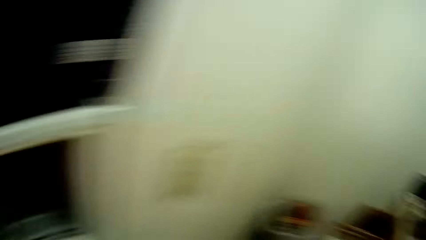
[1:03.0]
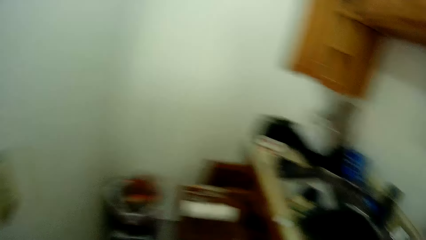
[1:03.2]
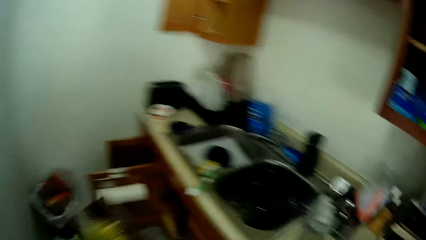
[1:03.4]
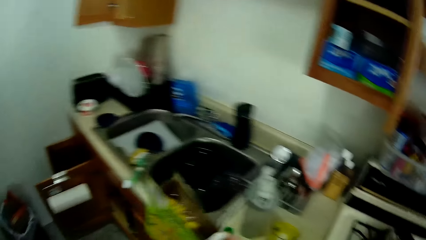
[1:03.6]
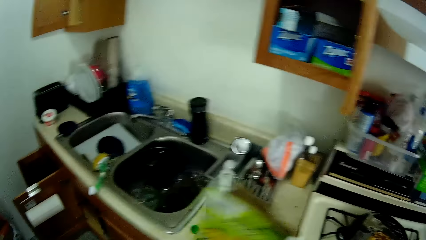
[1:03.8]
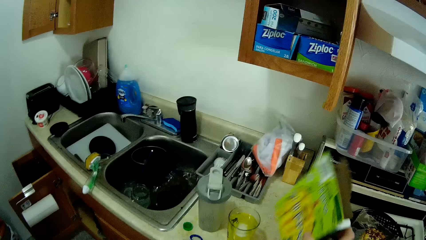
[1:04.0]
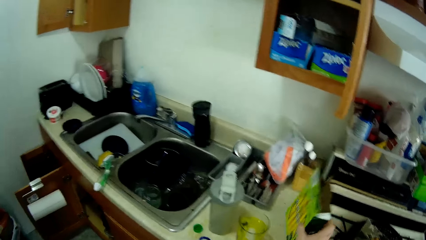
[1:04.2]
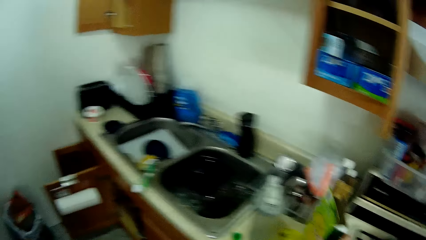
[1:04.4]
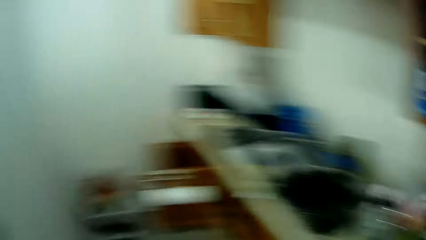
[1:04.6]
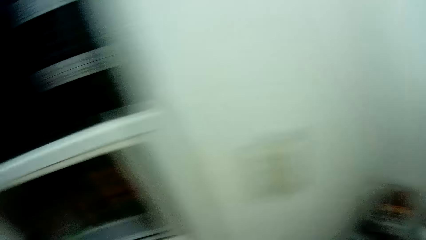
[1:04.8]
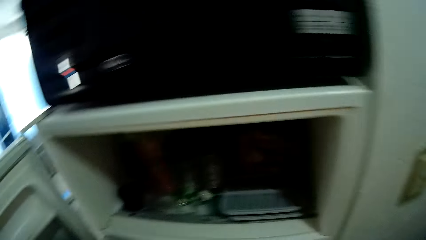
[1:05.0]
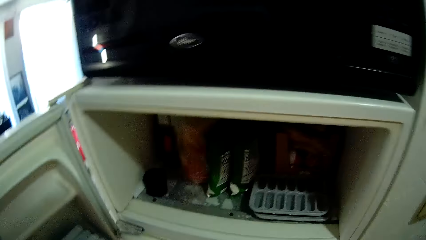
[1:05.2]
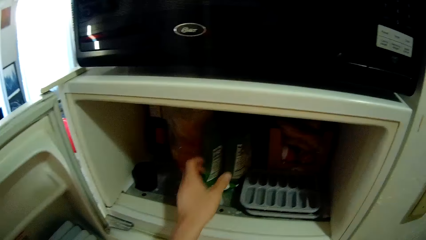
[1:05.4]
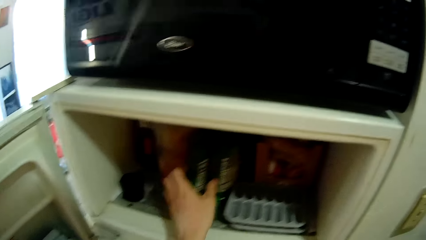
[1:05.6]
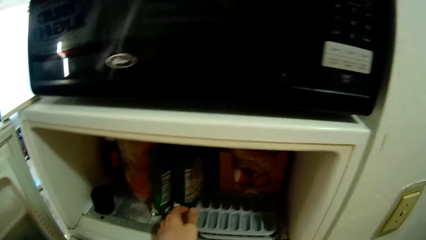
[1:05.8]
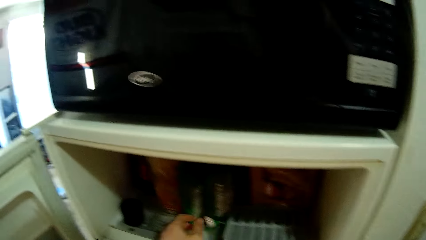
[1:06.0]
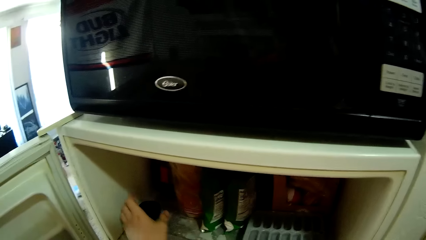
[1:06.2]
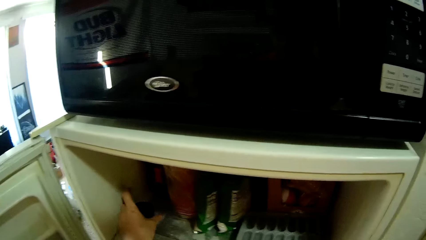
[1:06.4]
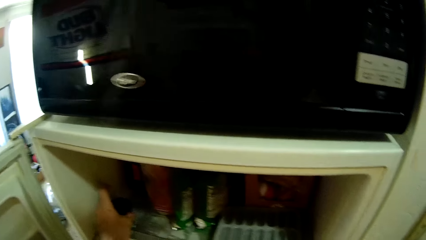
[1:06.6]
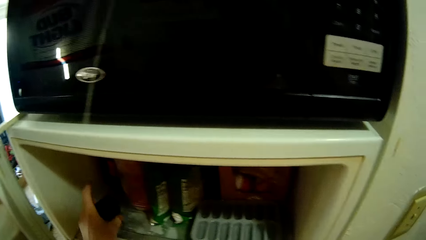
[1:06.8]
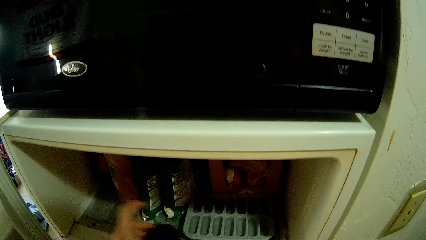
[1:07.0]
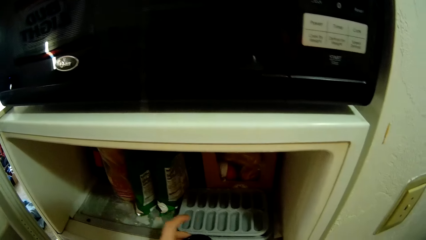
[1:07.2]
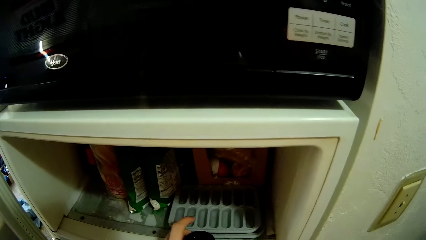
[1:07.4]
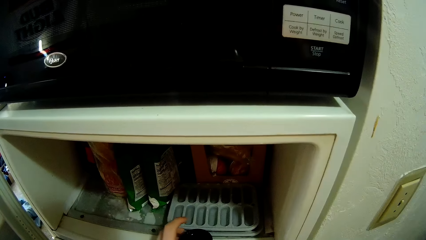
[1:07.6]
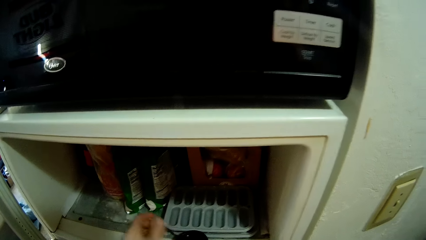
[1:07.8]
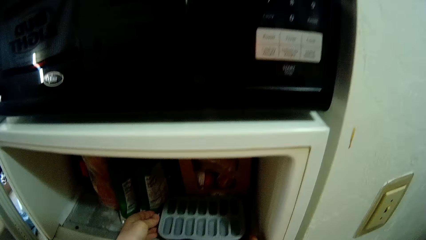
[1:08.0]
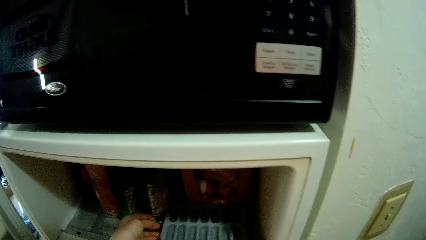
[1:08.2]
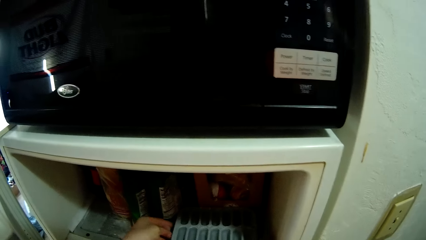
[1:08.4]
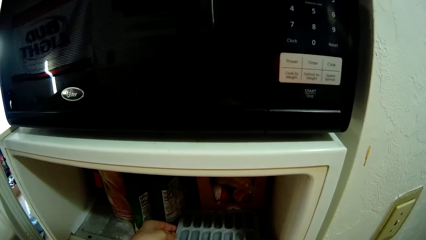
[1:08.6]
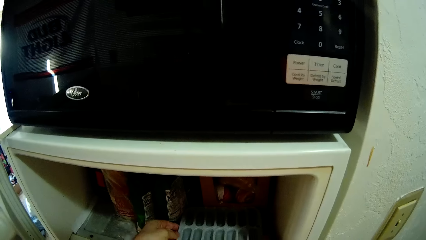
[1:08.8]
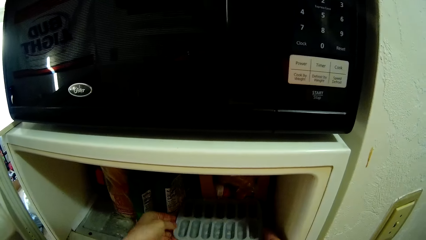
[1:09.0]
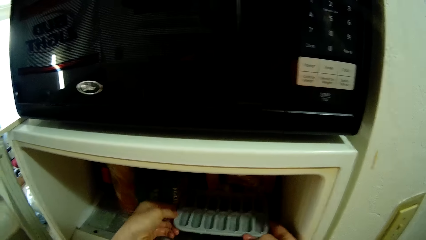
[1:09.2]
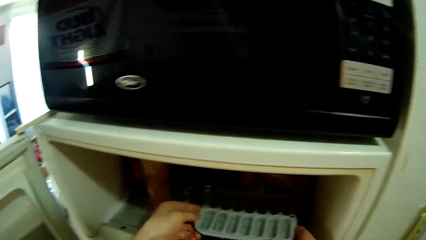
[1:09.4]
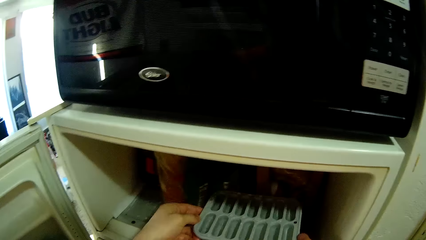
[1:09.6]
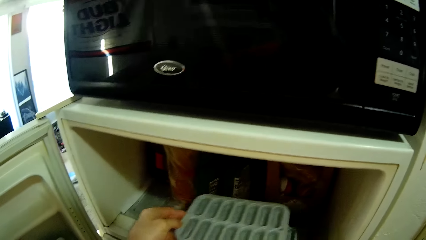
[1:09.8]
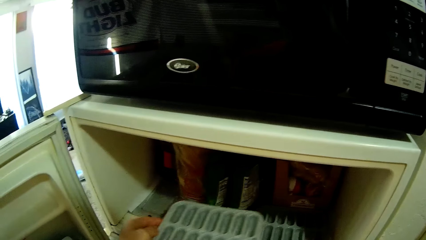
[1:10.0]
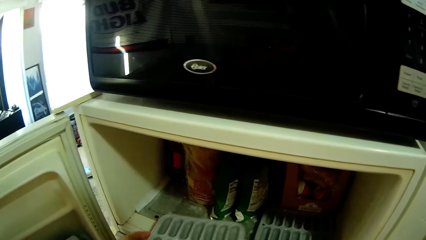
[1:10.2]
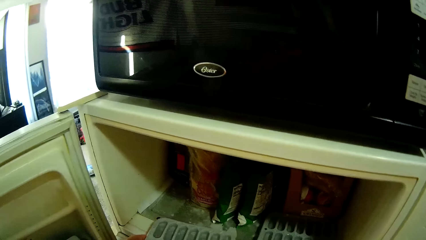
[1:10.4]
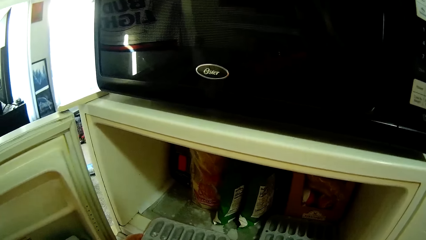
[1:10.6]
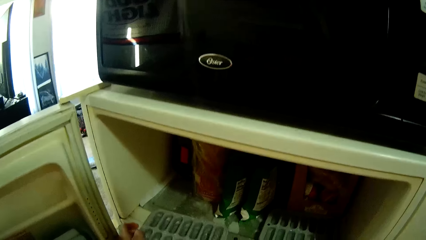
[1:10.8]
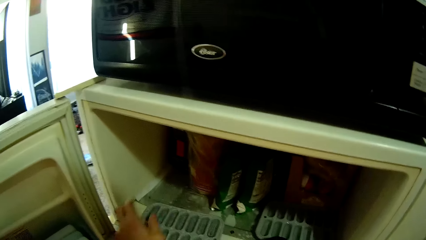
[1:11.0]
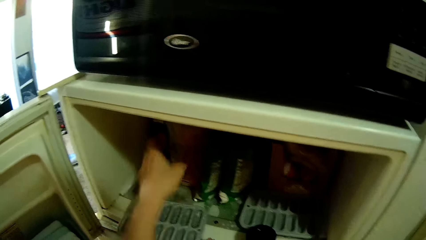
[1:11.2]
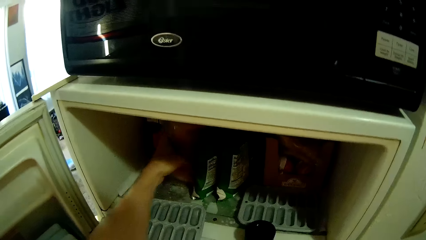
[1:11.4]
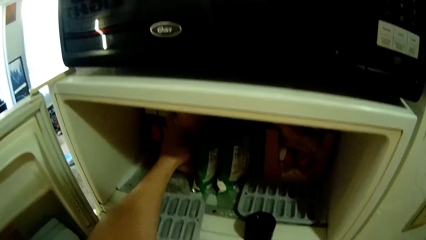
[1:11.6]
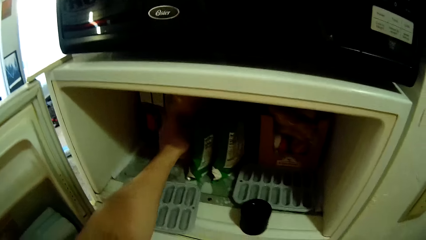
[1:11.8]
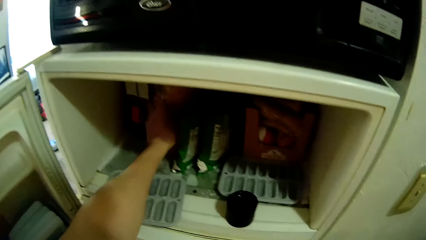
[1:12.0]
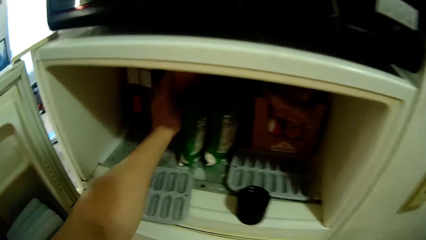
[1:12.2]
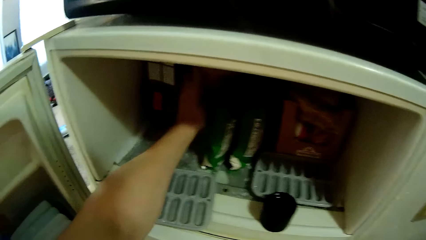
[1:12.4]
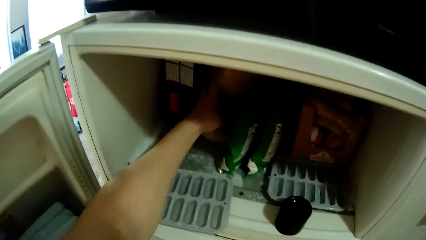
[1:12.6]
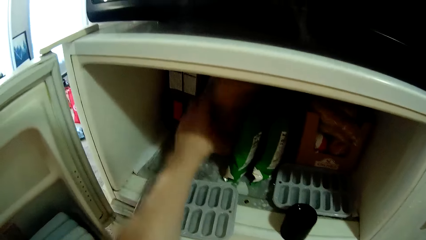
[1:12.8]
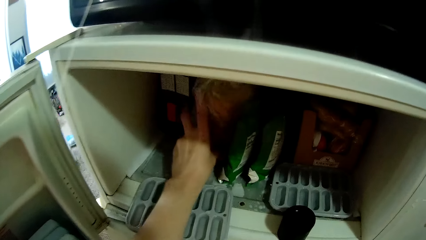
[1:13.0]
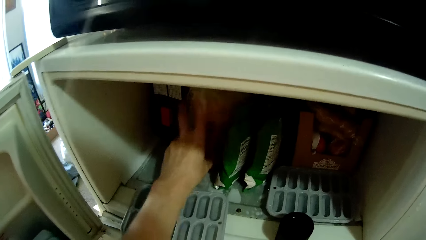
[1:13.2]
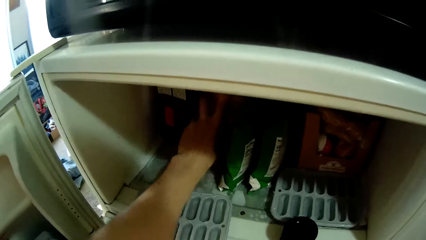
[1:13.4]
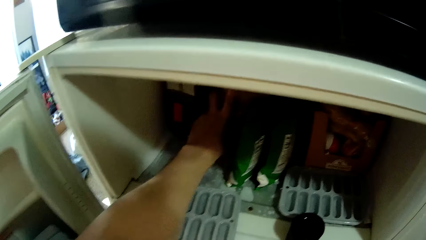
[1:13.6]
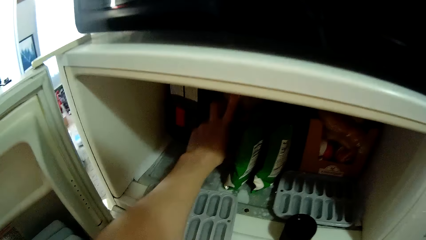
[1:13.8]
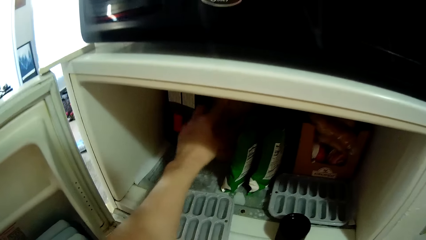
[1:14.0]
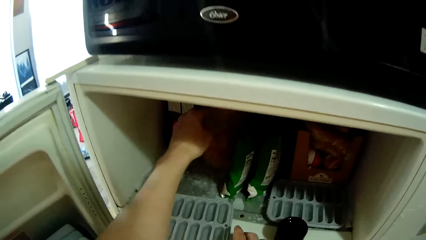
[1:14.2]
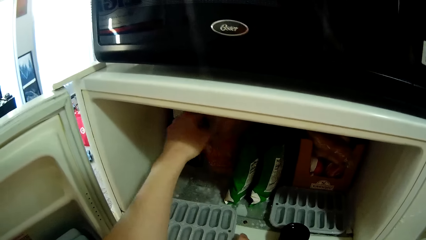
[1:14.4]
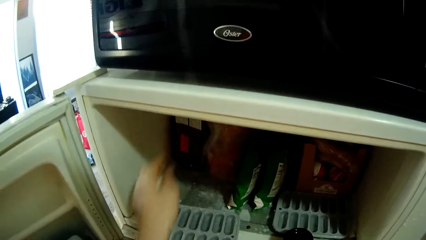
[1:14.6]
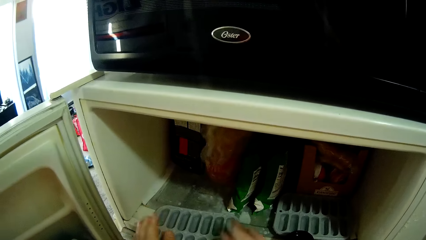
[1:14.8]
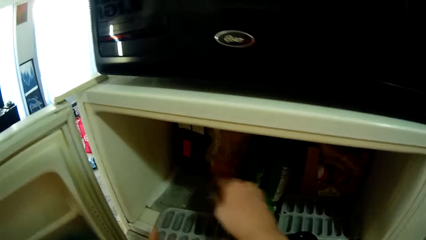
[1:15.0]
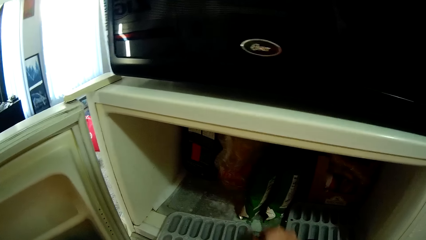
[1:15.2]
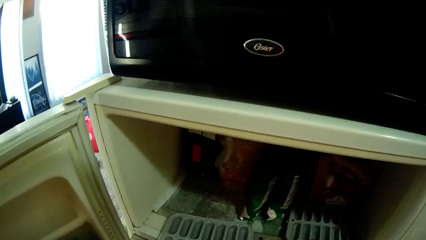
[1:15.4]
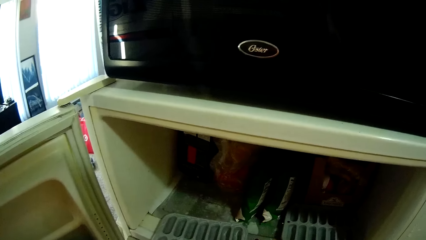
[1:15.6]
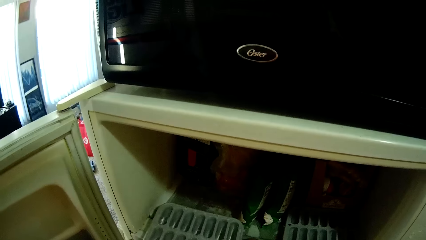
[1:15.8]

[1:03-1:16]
The camera wearer drops the carton on the kitchen slab with her right hand. She adjusts the container in the fridge with her left hand. She picks up a cup. She puts the cup on the right hand. She picks up the ice tray. She moves the ice tray in the fridge with both hands. She puts the ice tray on the other side. She adjusts a bread in the fridge with her left hand. She moves the snacks to create space. She moves the ice tray in the fridge with both hands.

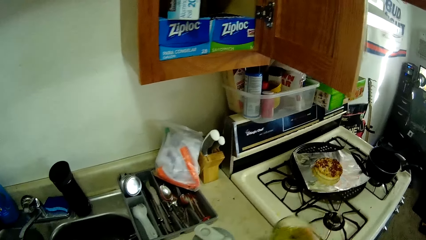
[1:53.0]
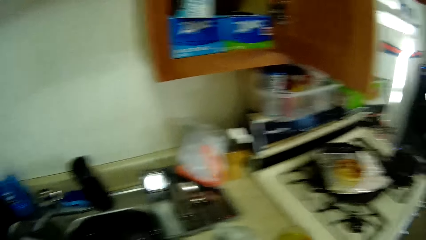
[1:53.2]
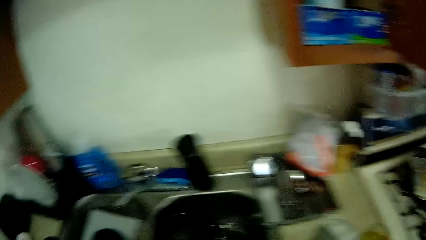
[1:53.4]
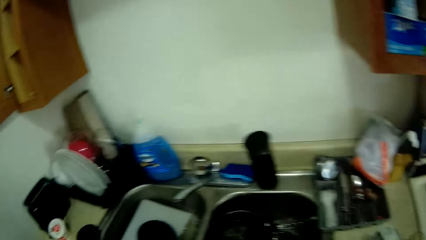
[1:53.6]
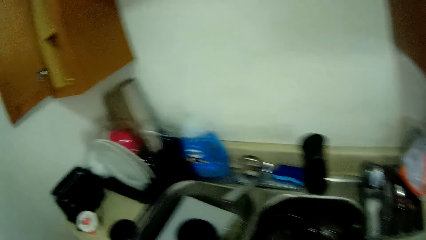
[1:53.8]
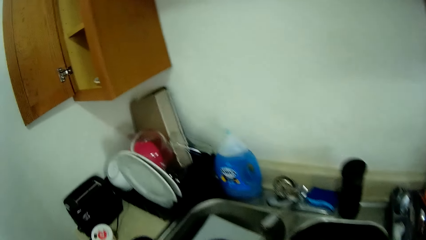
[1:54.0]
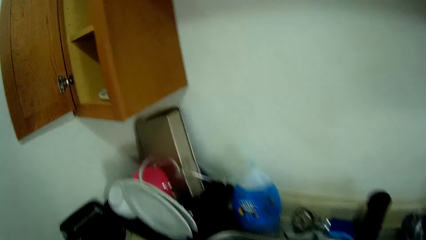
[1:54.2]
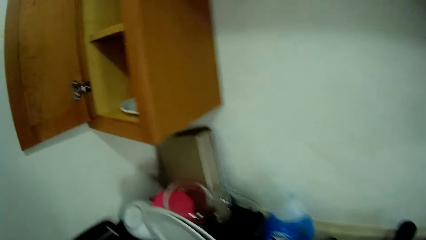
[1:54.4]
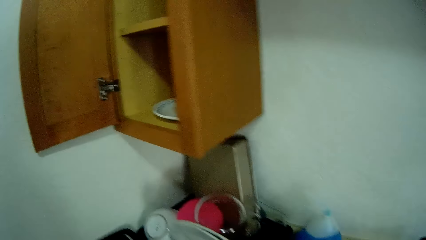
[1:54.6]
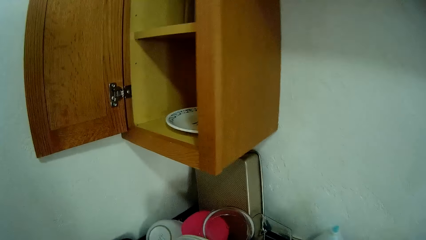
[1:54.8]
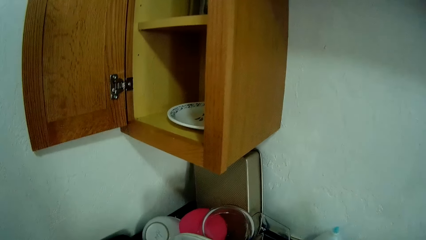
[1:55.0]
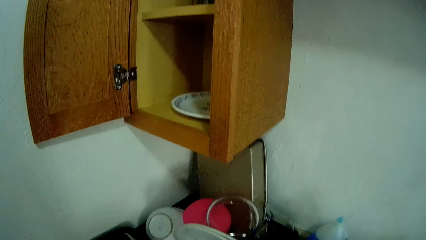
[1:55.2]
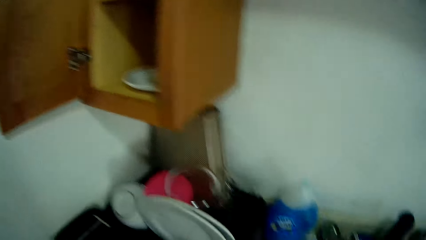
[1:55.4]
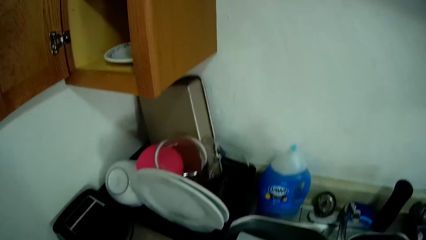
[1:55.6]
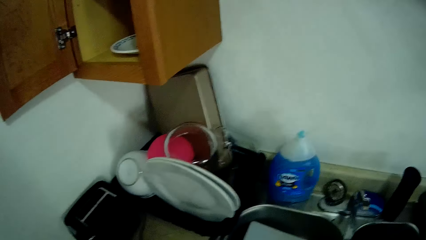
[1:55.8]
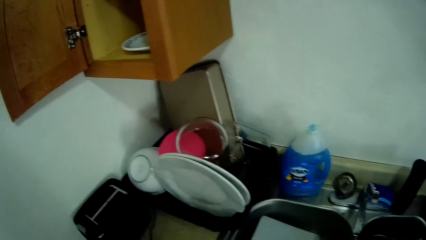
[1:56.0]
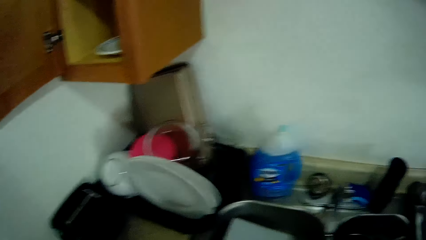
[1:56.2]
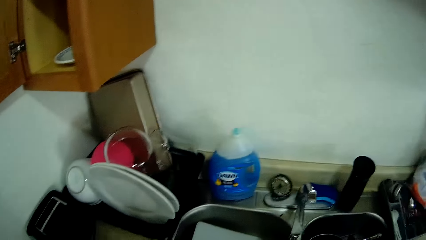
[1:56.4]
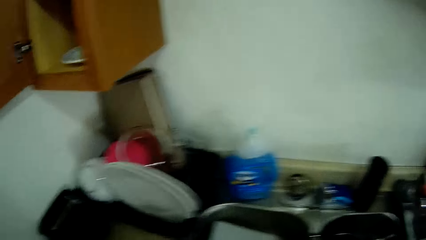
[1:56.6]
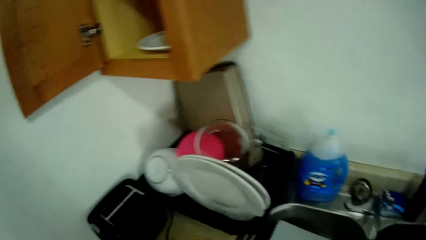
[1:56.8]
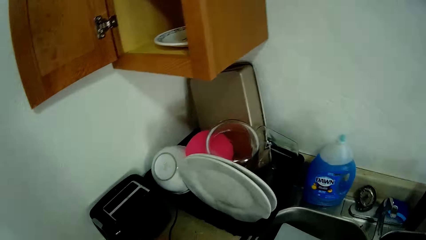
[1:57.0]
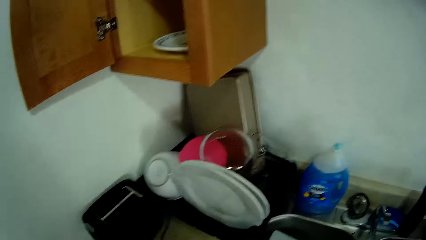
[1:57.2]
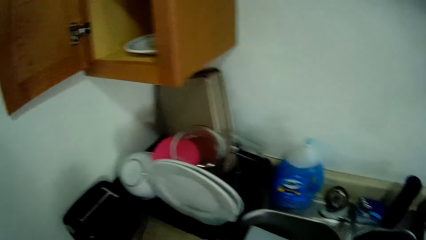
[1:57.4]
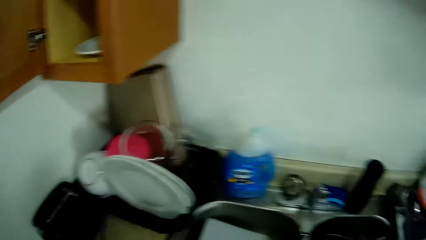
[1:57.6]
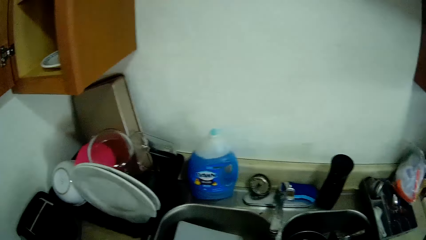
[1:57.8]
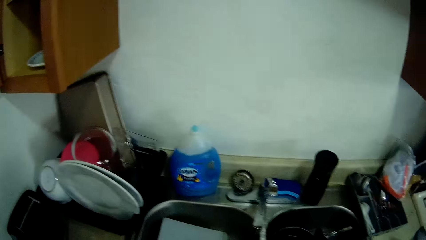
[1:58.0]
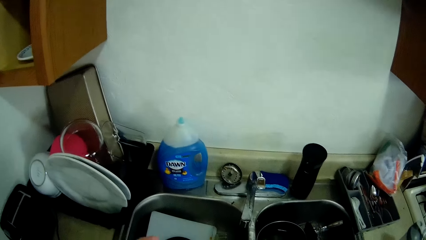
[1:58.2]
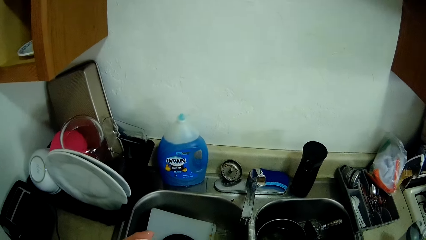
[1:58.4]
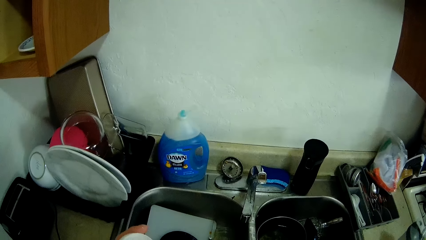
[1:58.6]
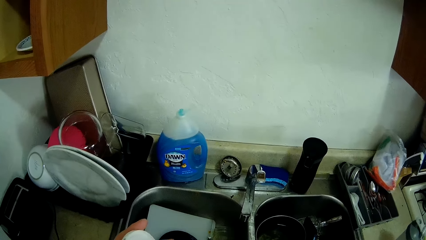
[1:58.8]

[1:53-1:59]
The camera wearer puts the glass down. They look around.
